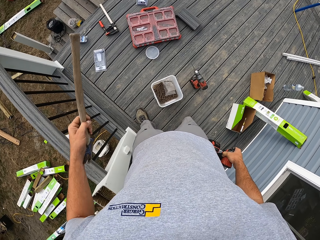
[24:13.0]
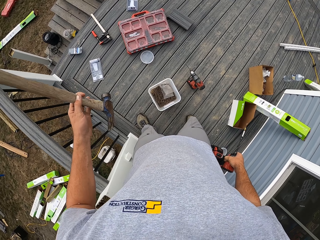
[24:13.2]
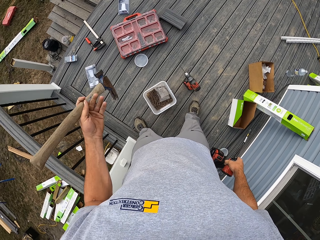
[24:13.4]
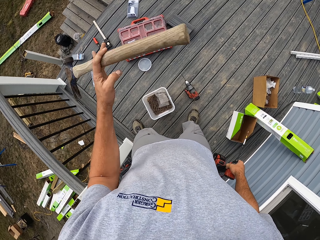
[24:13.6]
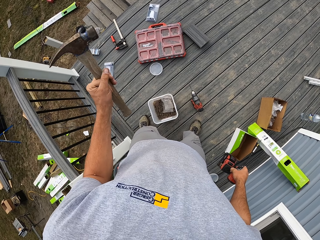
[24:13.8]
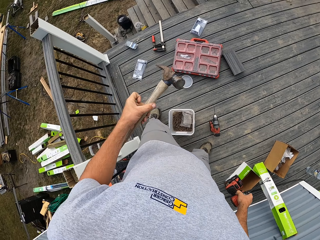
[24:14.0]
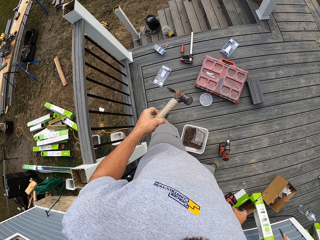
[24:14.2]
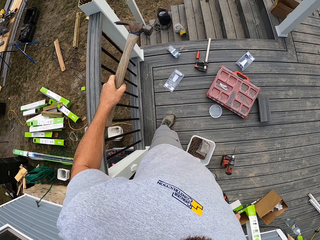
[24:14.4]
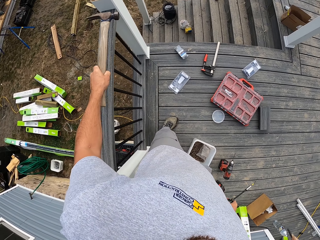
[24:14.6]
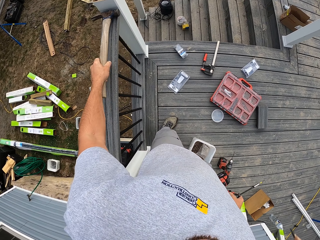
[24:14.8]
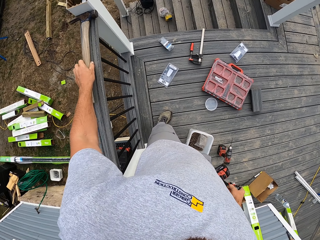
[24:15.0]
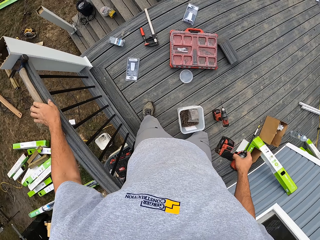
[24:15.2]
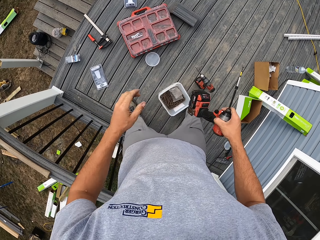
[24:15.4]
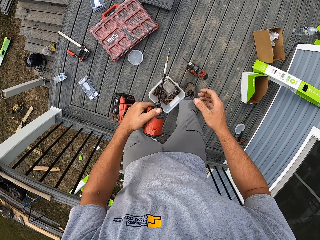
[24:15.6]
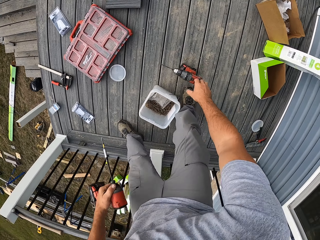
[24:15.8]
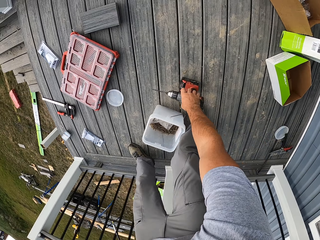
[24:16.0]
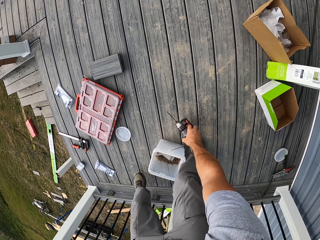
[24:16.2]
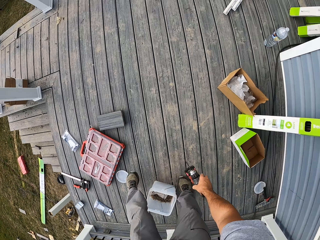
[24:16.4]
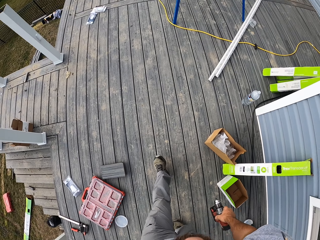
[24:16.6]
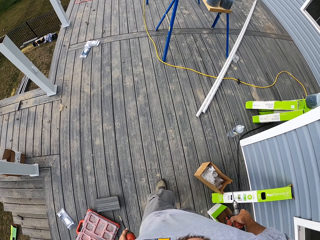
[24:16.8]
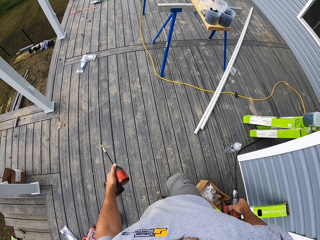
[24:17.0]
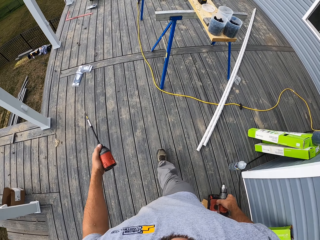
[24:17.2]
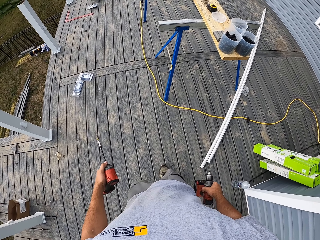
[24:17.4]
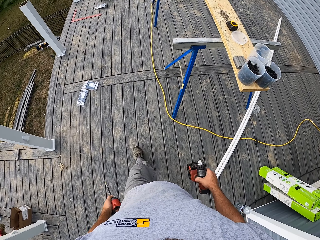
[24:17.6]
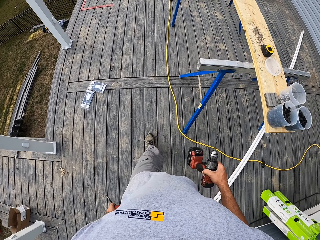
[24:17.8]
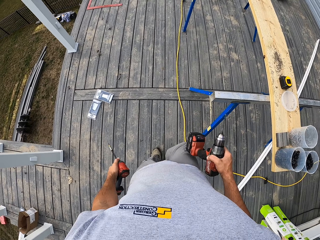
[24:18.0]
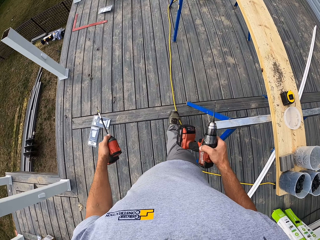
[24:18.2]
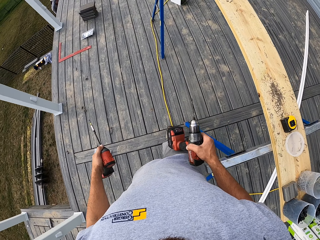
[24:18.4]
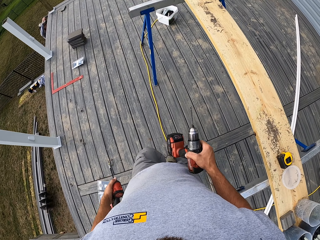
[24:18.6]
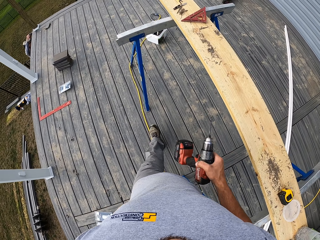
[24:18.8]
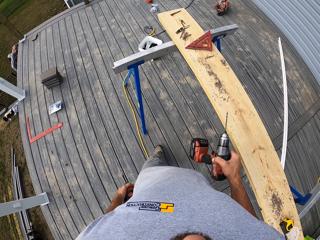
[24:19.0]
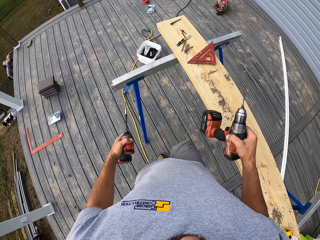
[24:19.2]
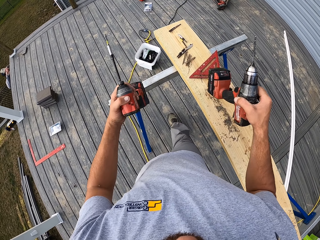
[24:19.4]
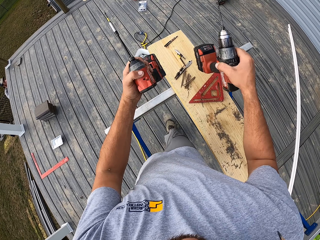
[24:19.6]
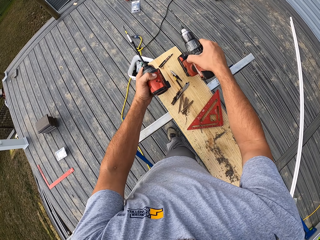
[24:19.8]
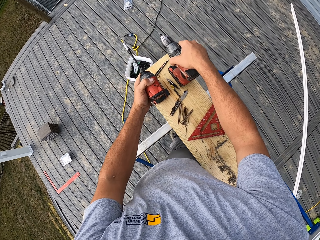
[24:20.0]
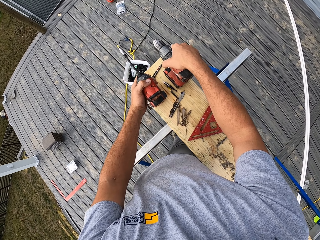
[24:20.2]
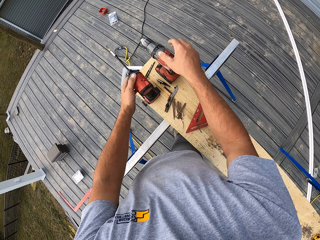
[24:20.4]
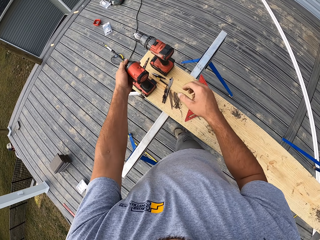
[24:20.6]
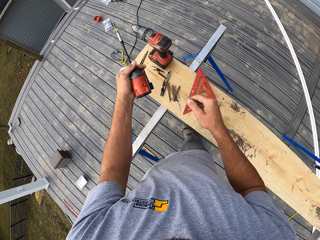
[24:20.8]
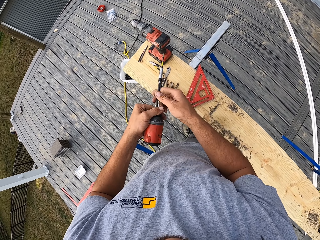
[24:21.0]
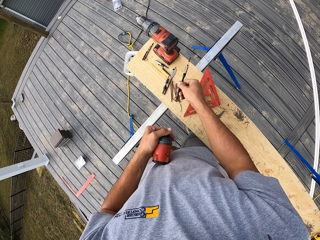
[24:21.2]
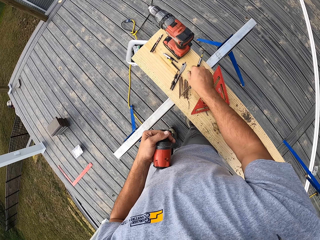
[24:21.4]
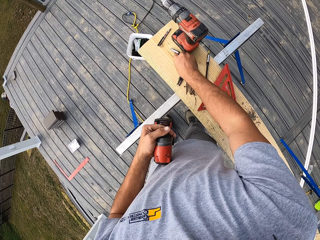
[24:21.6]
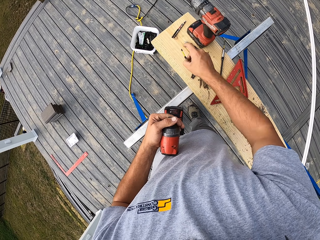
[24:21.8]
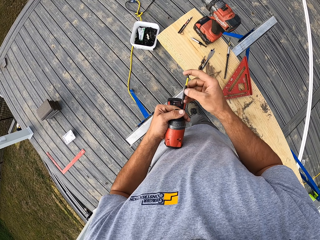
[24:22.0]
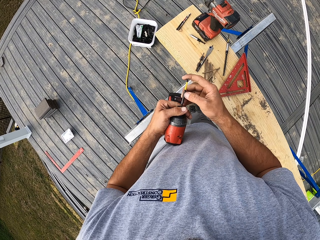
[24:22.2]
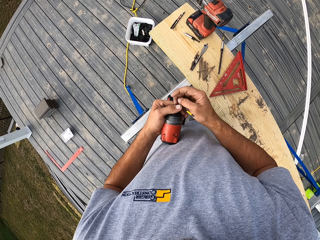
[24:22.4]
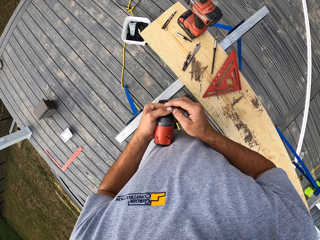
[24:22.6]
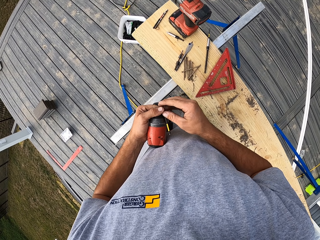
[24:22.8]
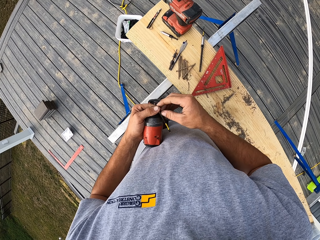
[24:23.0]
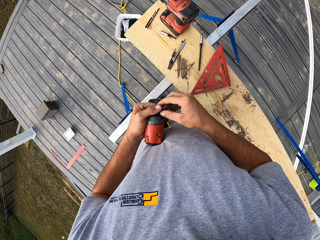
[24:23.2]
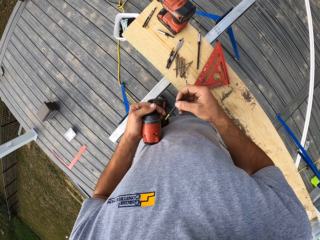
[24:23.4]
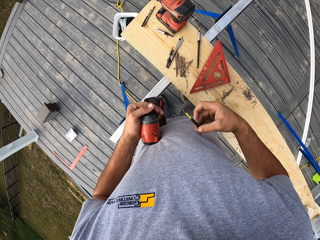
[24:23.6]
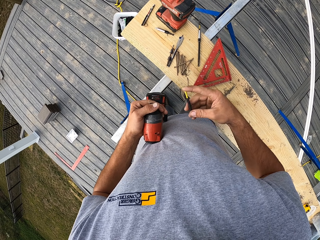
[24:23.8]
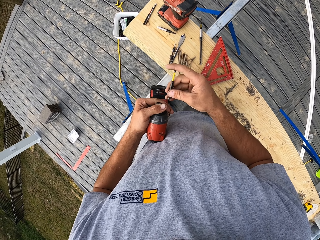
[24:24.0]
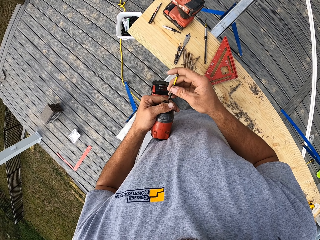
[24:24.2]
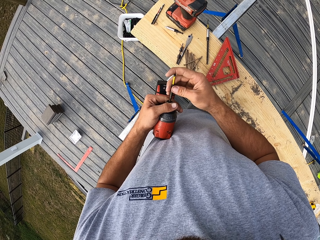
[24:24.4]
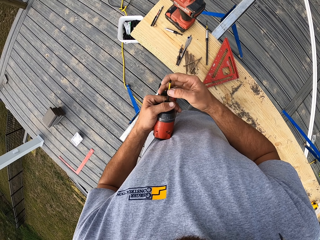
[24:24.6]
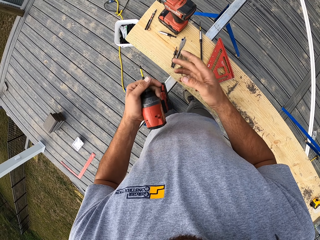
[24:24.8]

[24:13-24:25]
The camera wearer takes the hammer. They flip the hammer. They place the hammer on the hand rail. They hold the hammer in the other hand. They pick up the drill. They walk forward. They place the drill on the wood. They pick up the drill. They remove the drill bit from the drill. They throw the drill bit on the wood. They pick up a drill bit. They insert the drill bit into the drill.

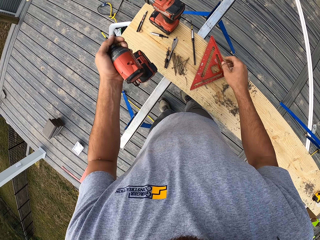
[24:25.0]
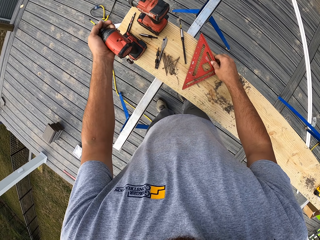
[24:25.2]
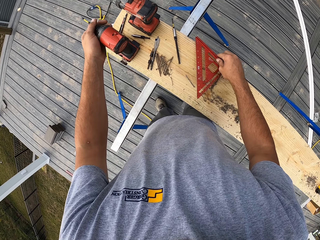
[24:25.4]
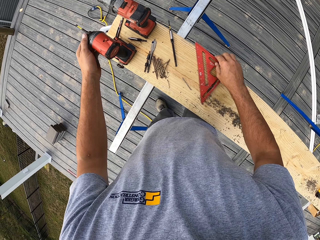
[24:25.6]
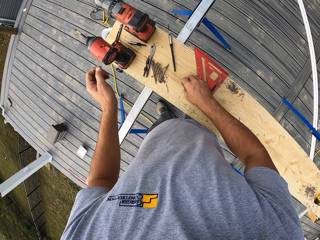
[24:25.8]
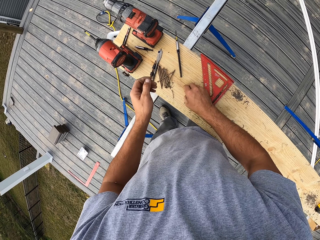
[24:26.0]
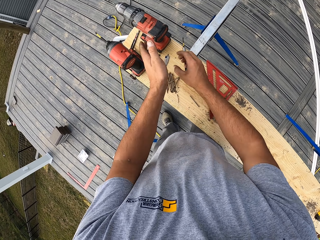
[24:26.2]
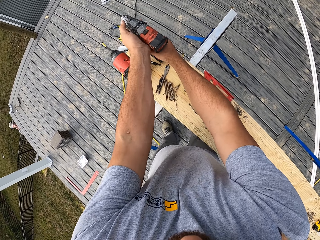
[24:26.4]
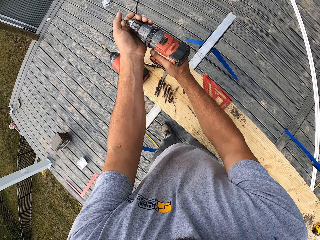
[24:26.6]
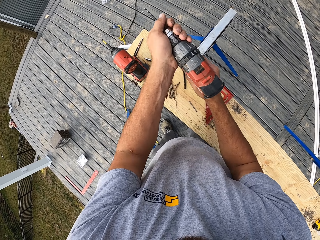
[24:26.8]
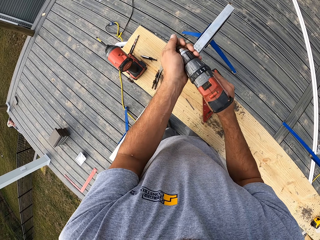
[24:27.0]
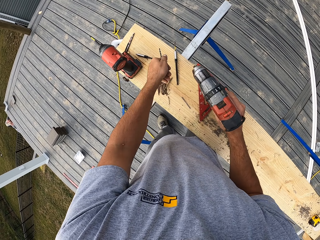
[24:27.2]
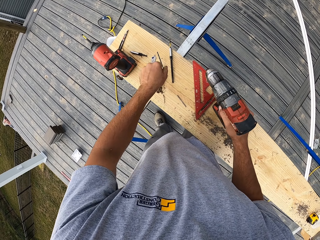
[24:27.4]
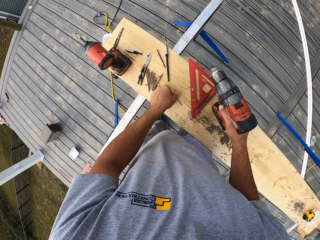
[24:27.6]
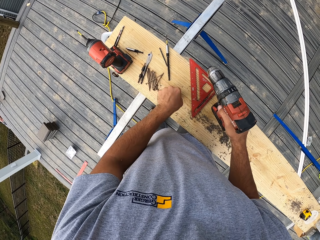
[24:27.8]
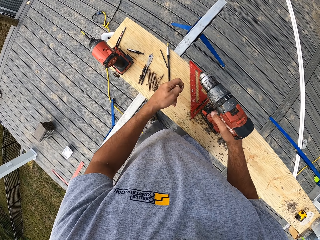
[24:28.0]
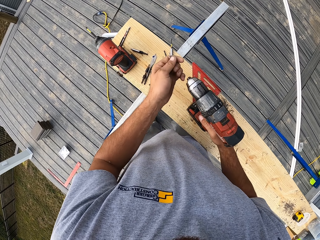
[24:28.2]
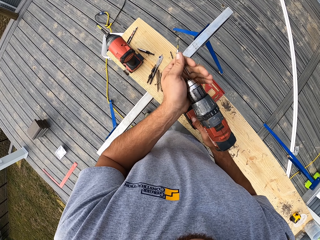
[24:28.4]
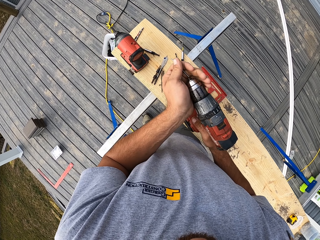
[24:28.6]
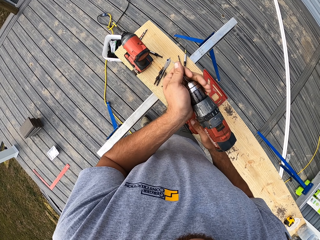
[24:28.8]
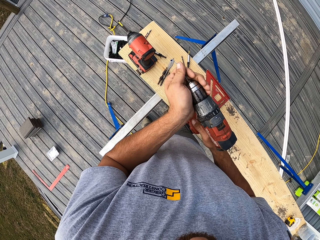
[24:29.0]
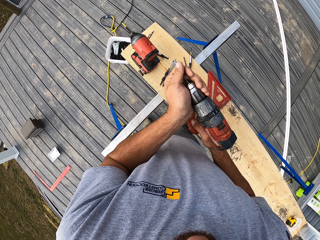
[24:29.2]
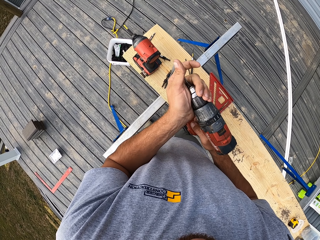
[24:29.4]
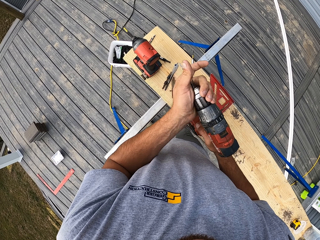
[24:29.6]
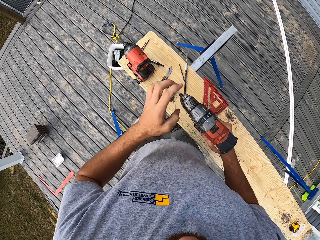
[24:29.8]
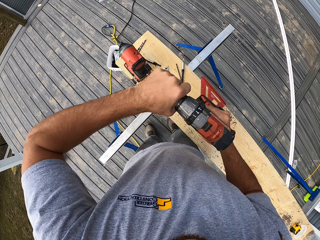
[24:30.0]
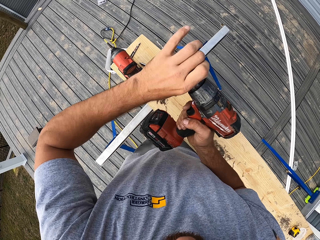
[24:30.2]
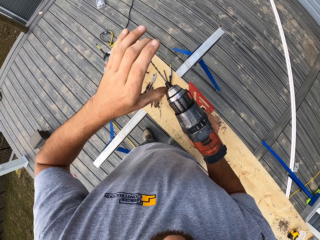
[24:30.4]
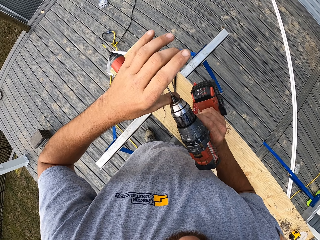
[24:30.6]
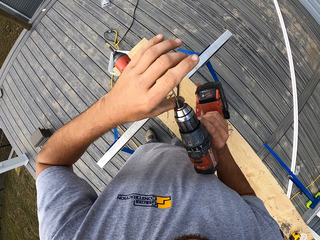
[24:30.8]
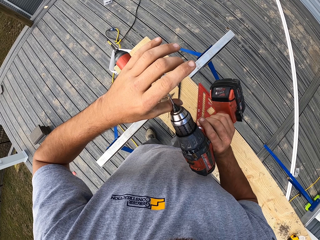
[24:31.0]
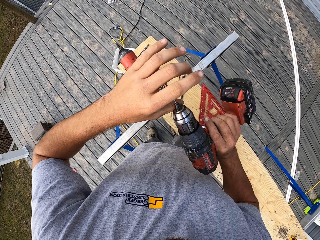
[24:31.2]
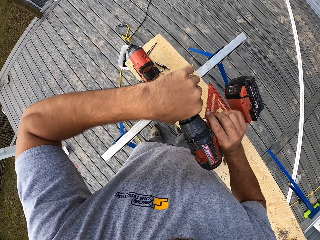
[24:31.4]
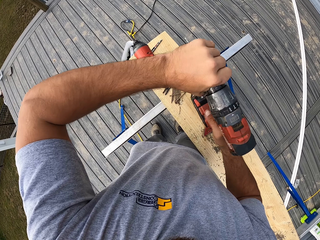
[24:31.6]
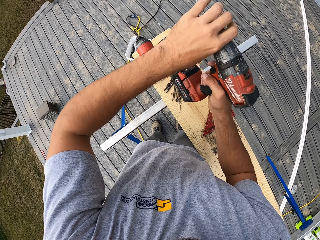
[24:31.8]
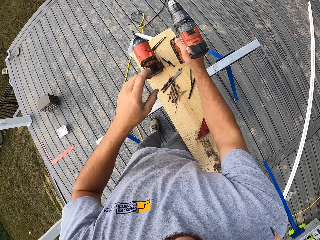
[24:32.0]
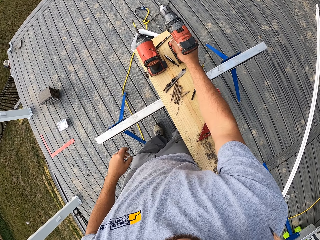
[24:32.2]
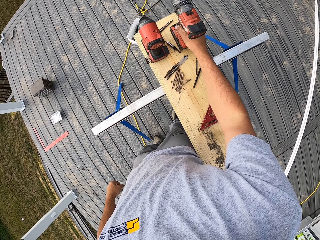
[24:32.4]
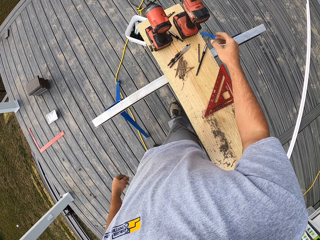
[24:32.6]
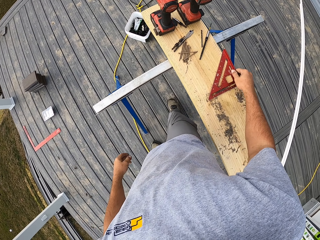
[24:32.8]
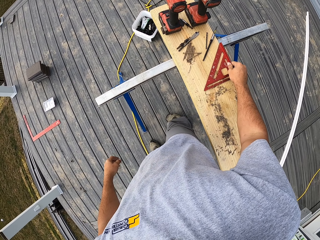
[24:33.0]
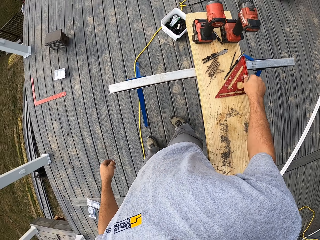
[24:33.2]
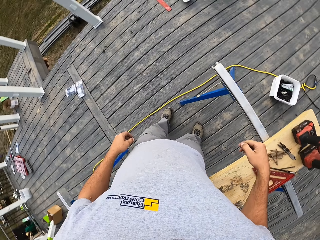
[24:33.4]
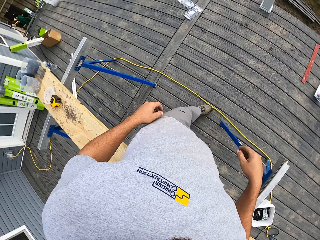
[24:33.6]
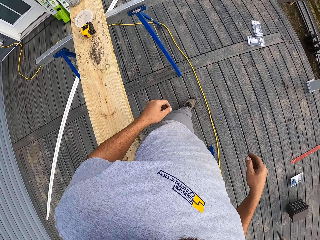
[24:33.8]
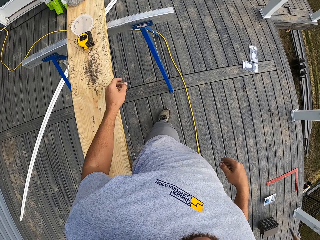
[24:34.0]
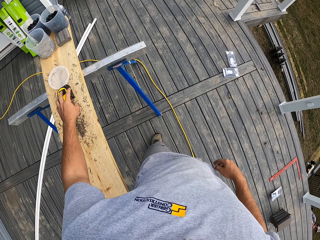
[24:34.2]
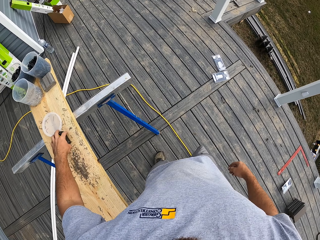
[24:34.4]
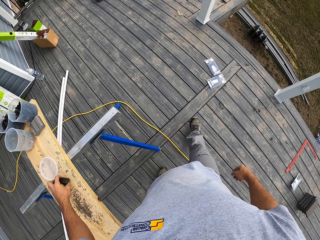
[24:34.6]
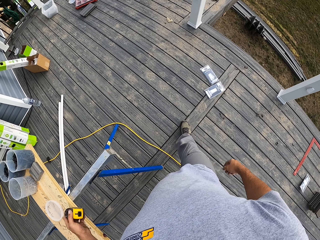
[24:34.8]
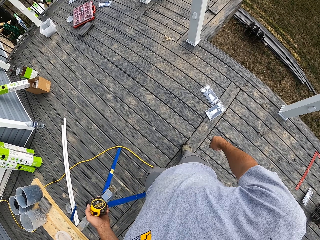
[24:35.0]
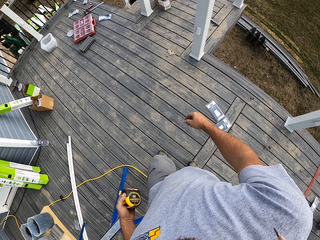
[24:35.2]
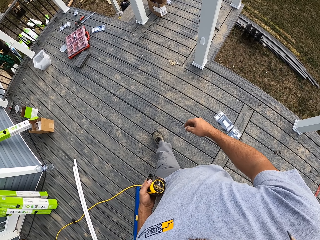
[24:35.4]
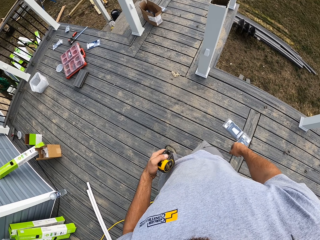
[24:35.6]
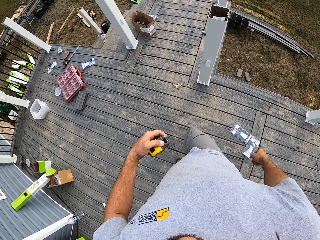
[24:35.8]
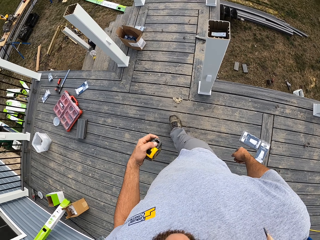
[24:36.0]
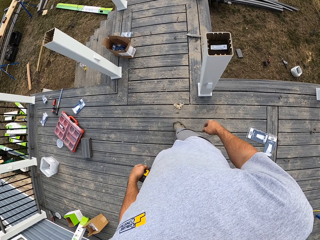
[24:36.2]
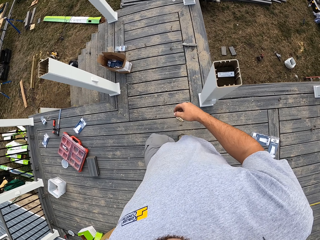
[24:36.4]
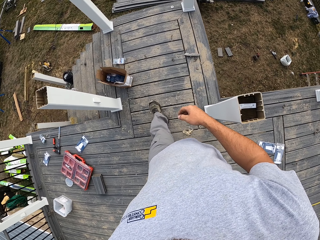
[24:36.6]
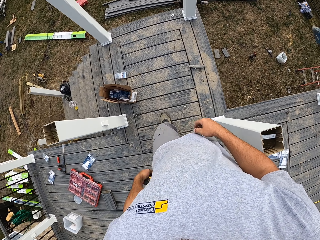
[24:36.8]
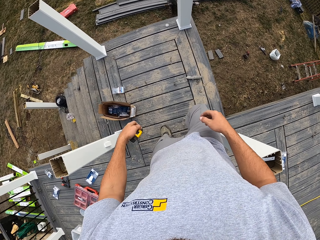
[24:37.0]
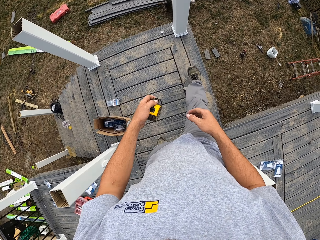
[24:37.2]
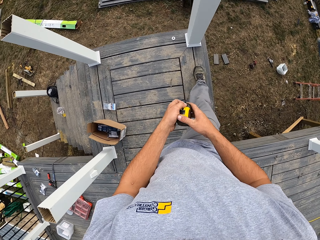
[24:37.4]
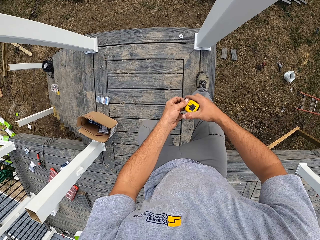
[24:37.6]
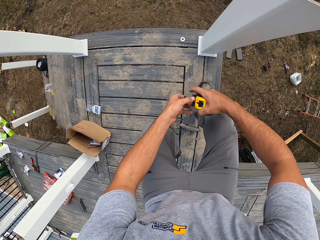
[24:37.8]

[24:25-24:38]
The camera wearer puts the drill on the wood. They drag aside the square. They lift up the ruler. They pick up the drill. They remove the drill bit from the drill. They throw the drill bit on the wood. They pick up a drill bit. They insert the drill bit into the drill. They twist the chuck of the drill. They close the drill. They put the drill on the wood. They move the ruler. They walk around. They pick up the tape measure. They walk forward.
